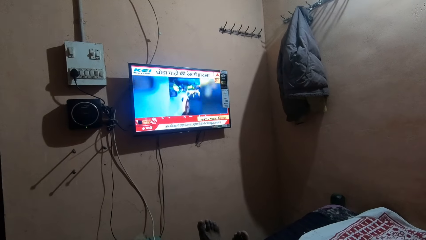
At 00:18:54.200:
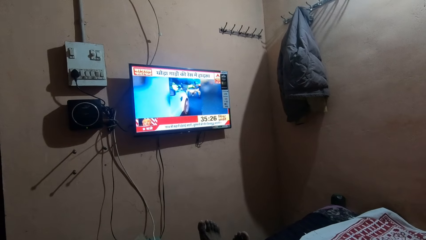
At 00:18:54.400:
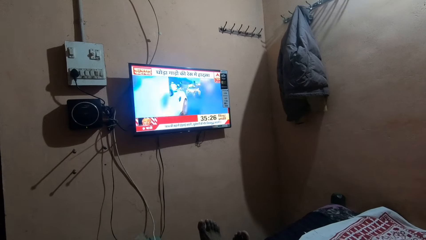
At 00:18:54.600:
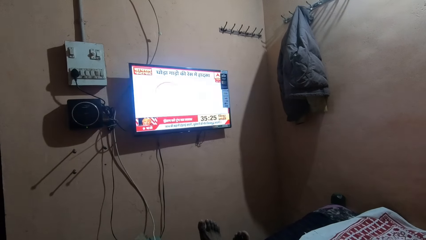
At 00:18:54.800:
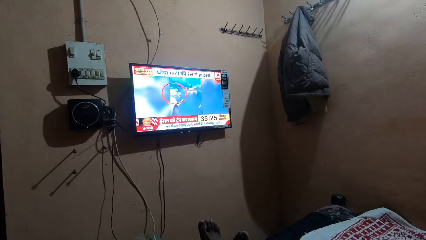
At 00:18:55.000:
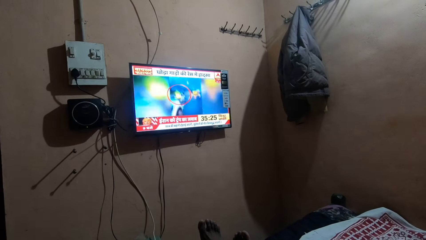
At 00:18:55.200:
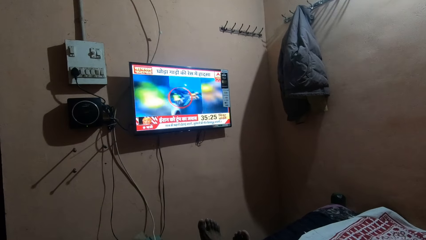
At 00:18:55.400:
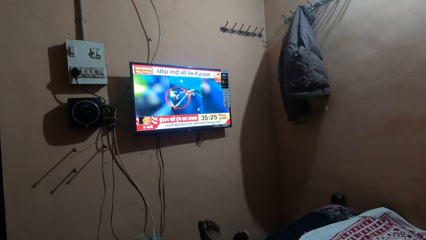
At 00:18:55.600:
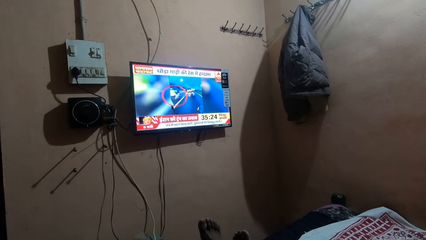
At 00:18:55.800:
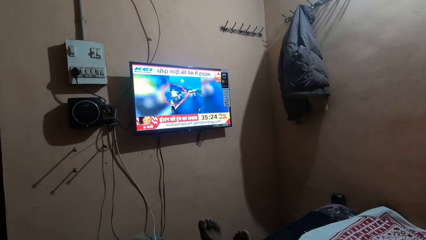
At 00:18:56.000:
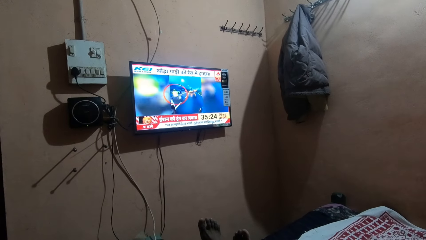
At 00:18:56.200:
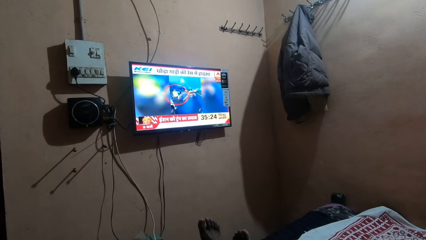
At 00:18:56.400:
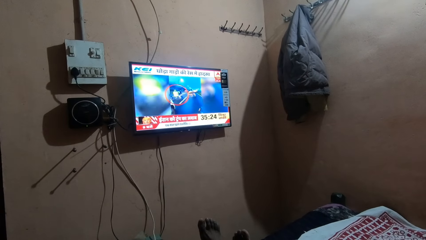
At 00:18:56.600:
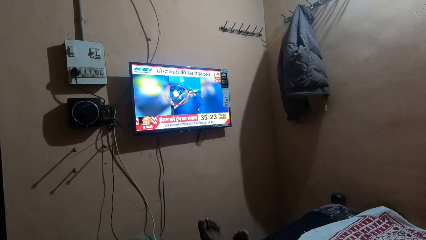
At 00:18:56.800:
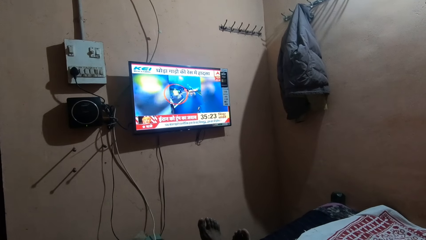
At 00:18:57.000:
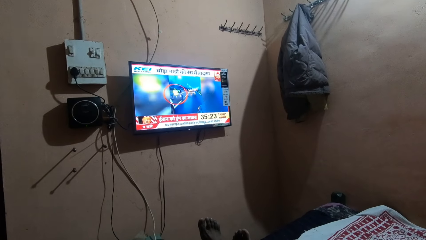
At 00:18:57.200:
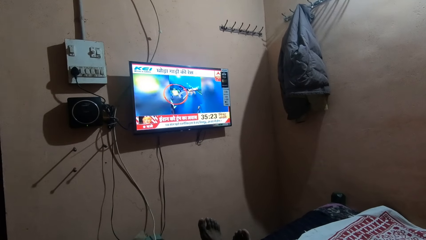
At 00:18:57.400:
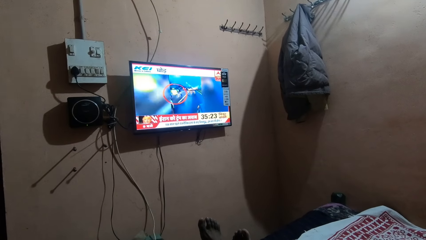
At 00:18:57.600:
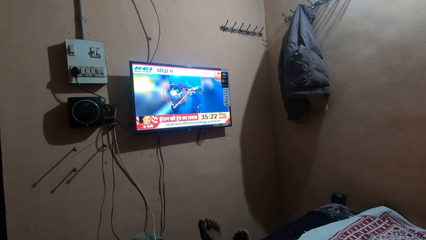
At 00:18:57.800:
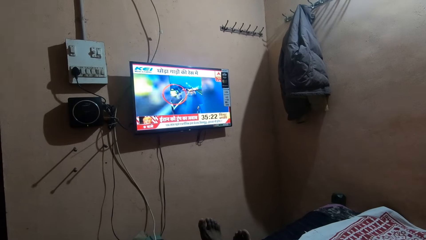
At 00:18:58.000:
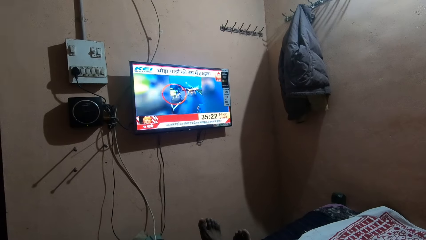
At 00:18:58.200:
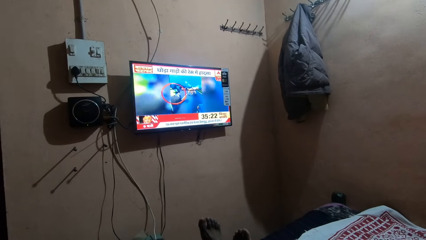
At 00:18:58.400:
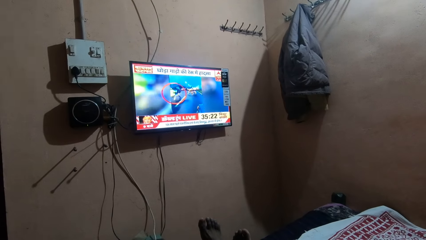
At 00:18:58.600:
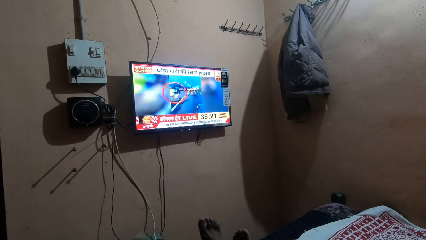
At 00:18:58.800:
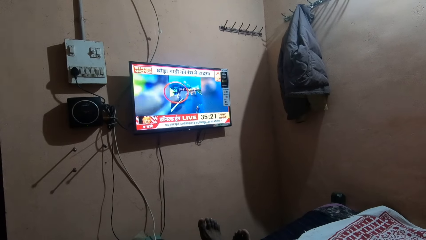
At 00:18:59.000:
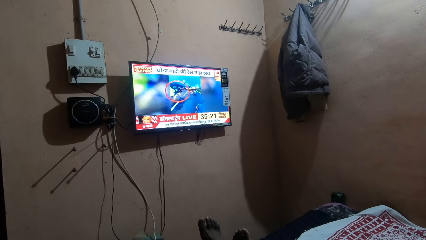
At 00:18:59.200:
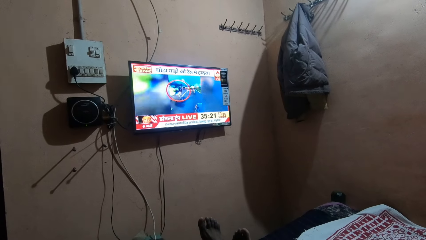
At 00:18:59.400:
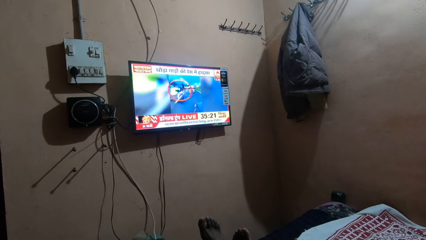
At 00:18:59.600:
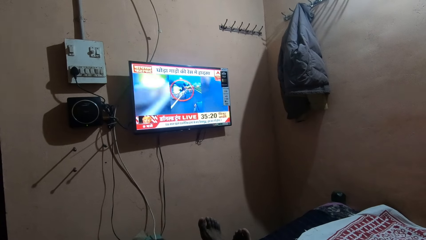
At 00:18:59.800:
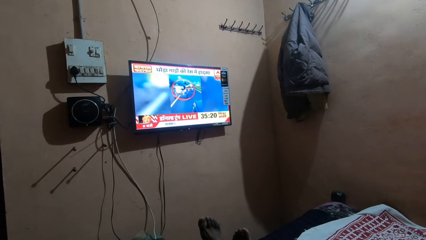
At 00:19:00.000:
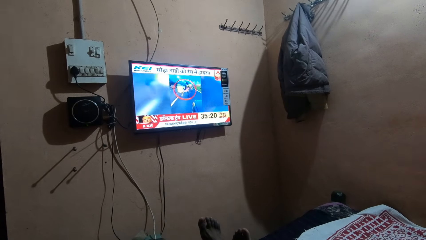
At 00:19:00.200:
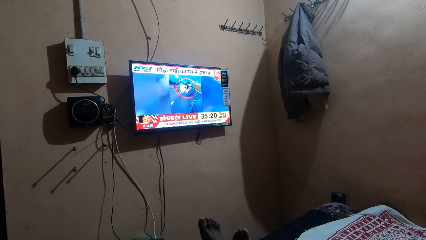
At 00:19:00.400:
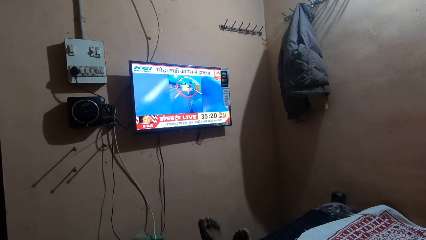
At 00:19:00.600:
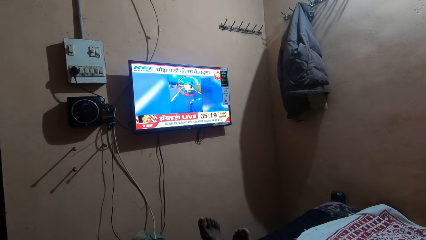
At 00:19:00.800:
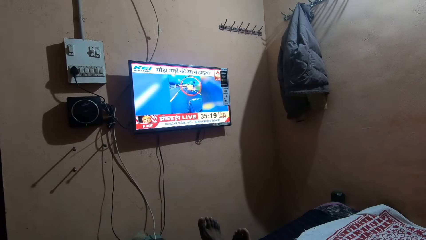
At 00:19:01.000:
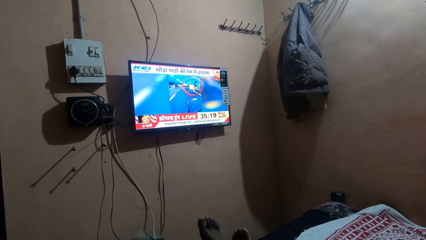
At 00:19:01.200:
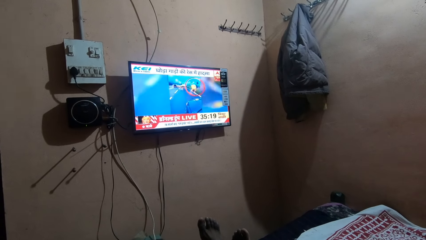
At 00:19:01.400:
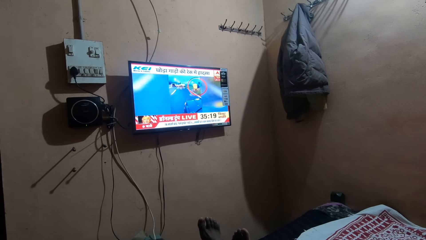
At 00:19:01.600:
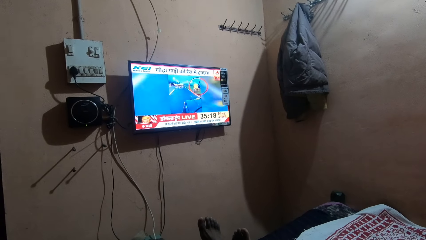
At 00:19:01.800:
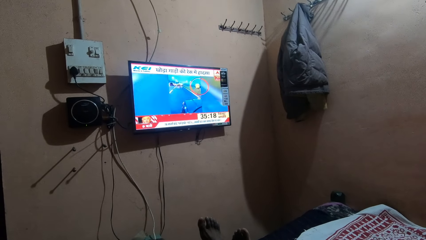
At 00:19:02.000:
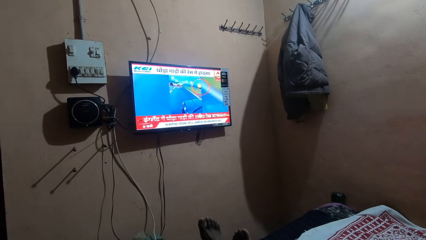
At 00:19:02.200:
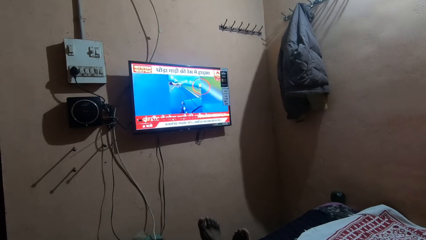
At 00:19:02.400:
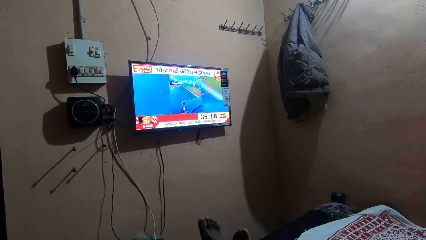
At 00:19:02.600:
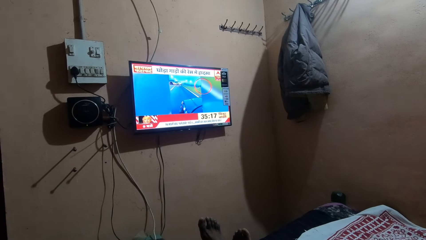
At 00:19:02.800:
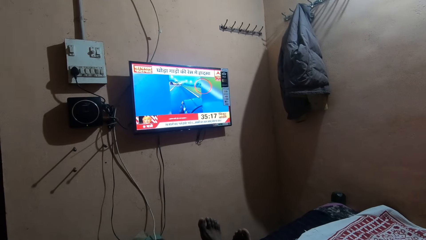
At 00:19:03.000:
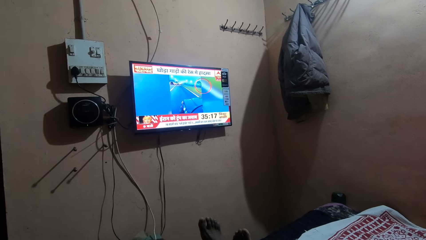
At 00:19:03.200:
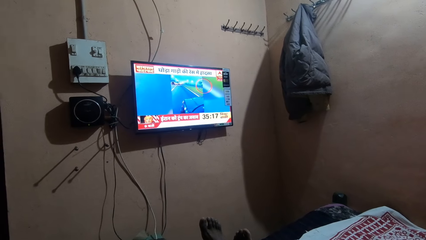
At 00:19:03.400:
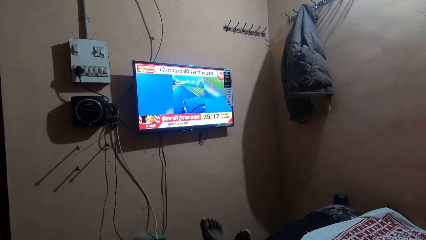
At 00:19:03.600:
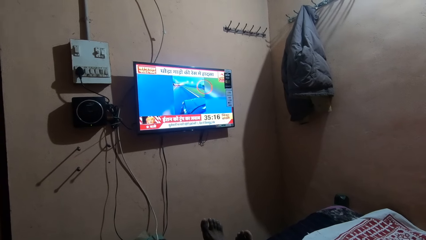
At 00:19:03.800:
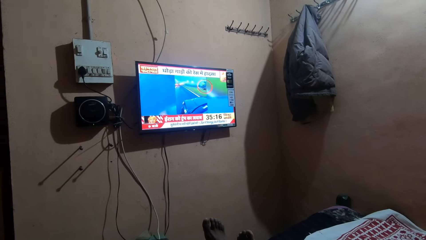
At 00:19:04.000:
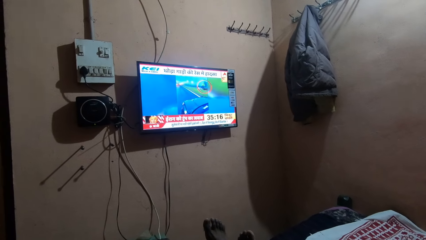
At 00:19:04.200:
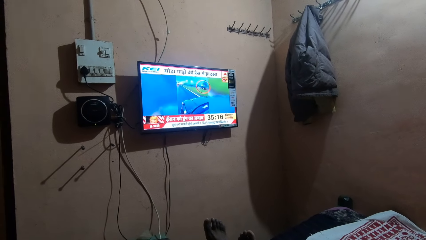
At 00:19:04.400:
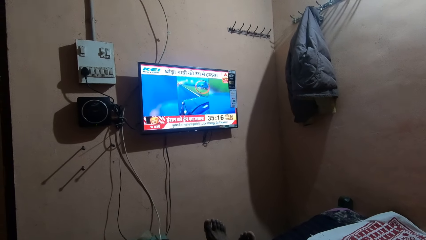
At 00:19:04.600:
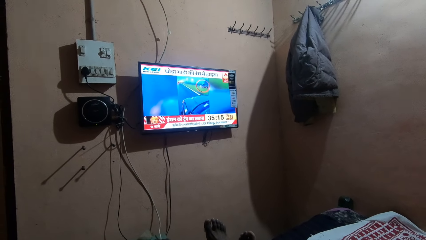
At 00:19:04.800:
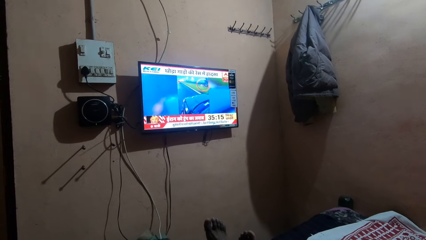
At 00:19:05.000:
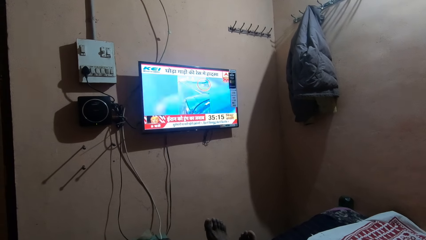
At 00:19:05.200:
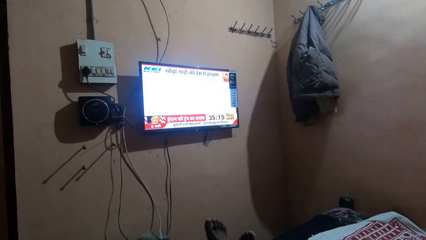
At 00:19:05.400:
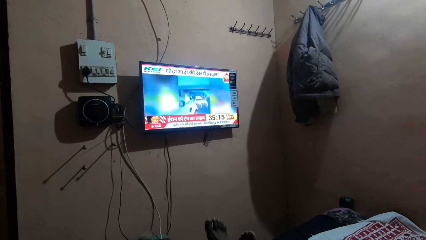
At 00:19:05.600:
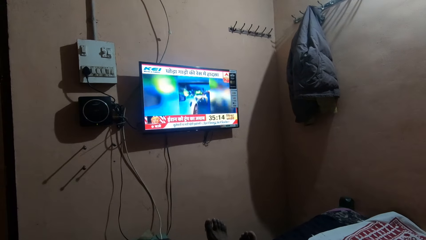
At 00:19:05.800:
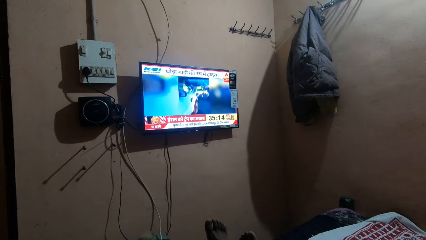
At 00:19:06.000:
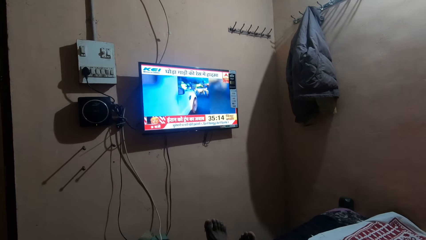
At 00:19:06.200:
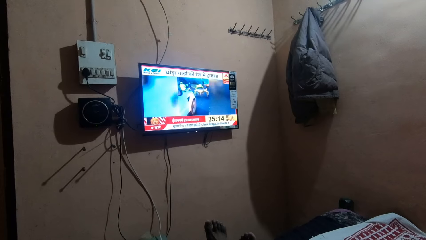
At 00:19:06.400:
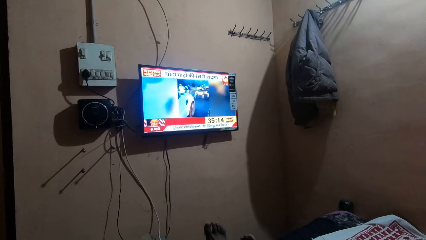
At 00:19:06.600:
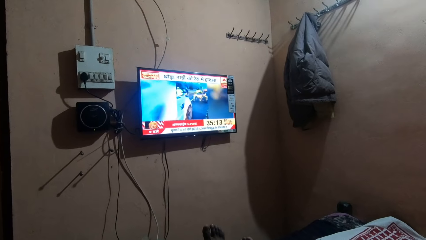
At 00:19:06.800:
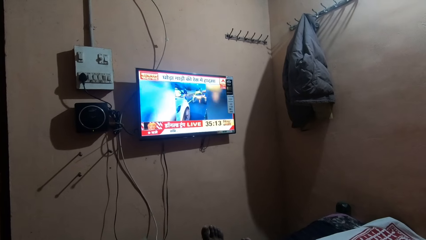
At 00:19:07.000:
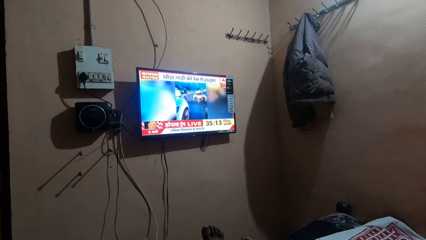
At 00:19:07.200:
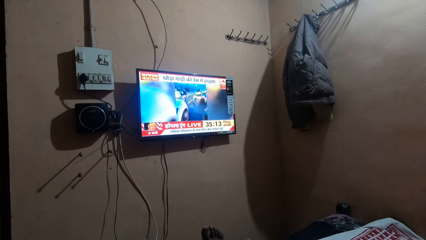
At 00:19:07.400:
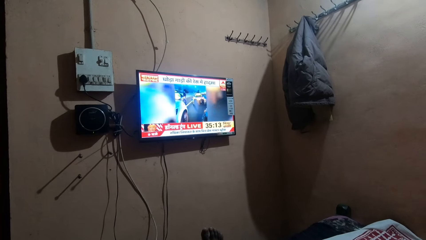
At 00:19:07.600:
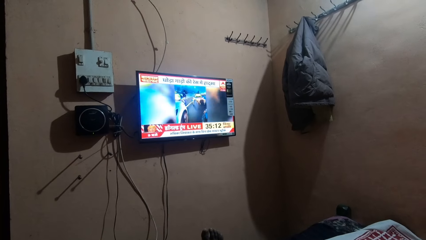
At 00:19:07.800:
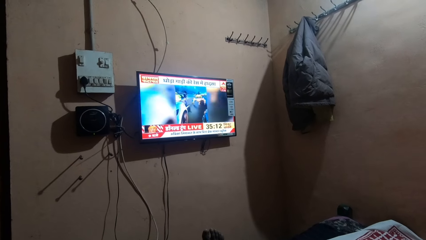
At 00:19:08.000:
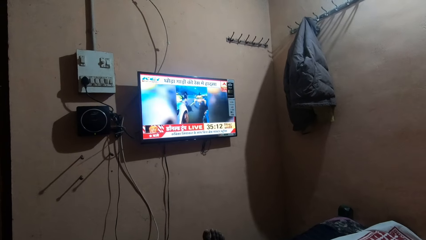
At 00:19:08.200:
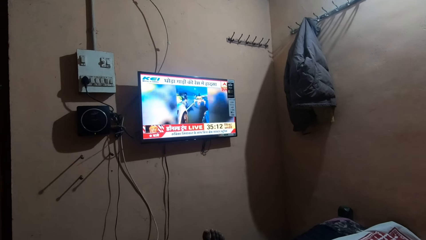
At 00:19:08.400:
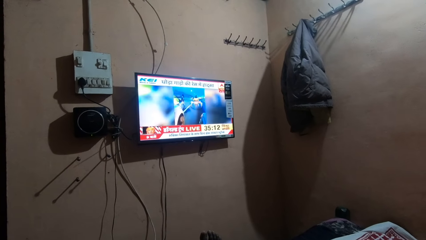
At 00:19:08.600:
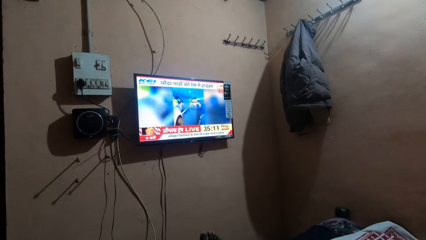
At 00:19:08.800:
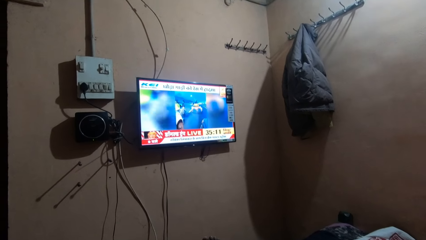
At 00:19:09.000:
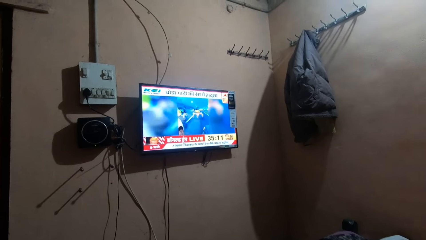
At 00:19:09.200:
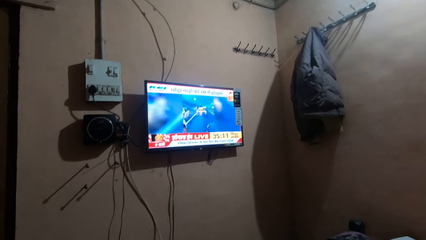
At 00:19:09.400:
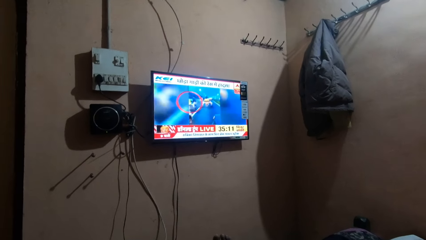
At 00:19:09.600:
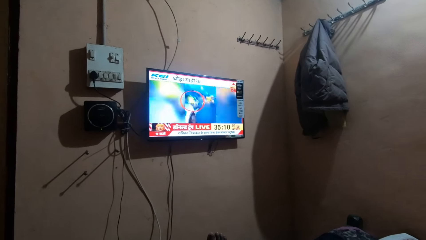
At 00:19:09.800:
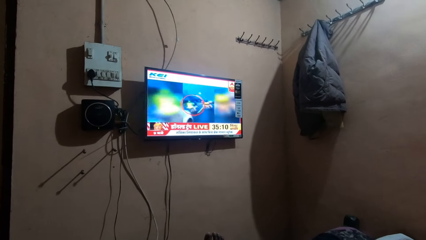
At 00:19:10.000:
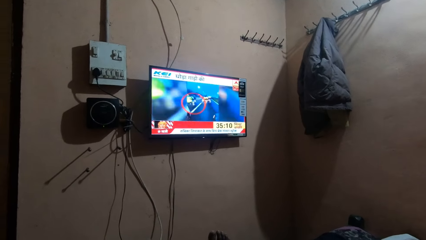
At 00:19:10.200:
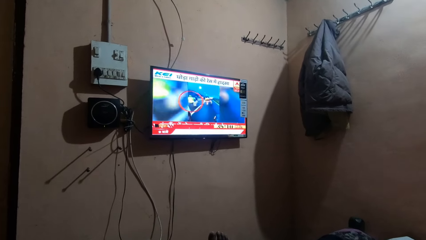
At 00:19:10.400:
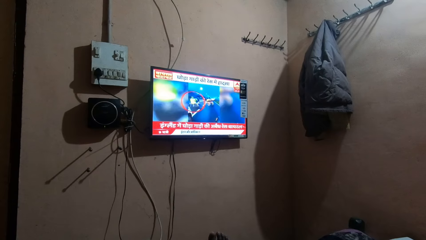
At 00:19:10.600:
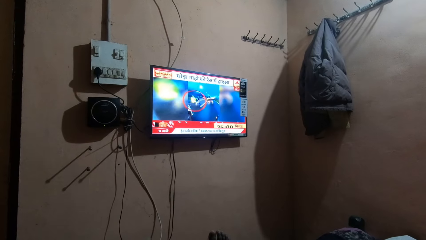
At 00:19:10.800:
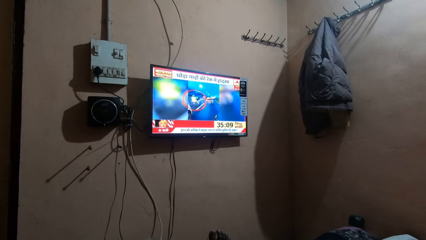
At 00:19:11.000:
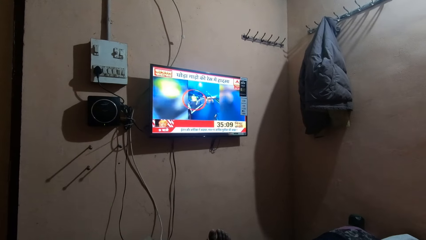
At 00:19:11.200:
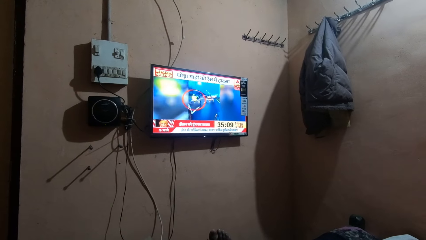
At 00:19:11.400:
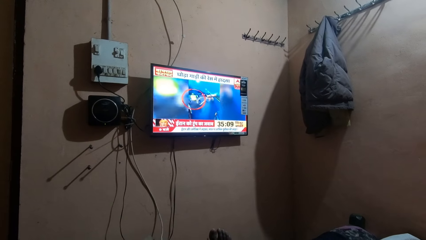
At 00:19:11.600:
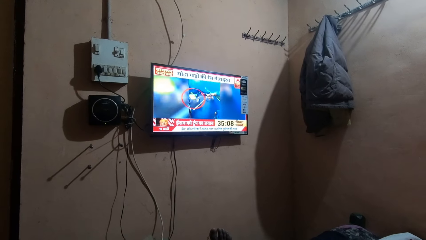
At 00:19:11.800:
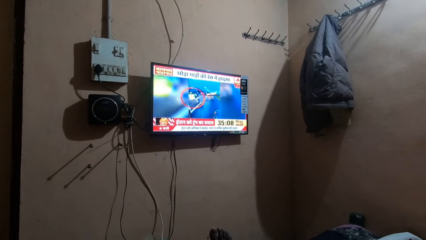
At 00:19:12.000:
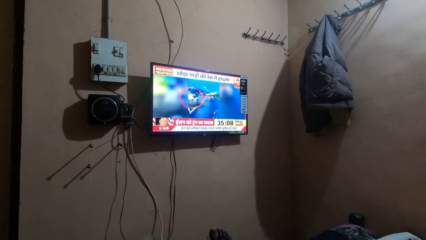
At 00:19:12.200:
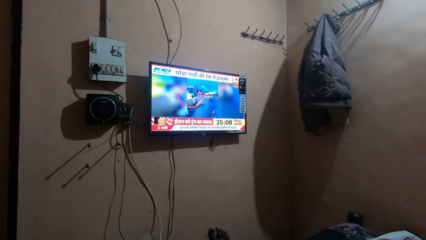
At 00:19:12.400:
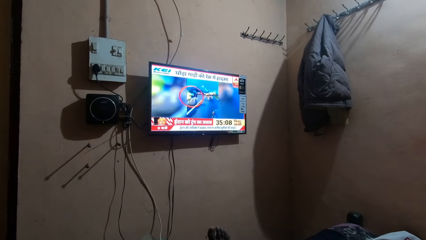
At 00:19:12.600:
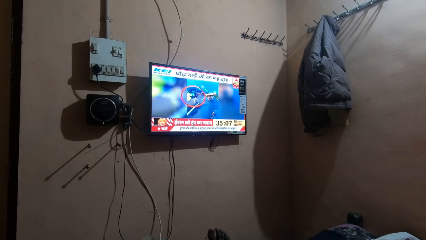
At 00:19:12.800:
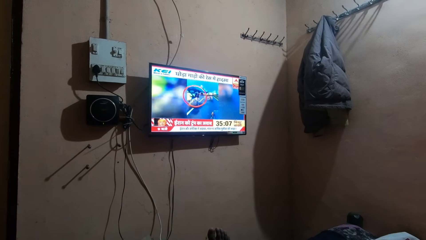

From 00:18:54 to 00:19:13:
The camera wearer stares at the television. They move the camera around.
